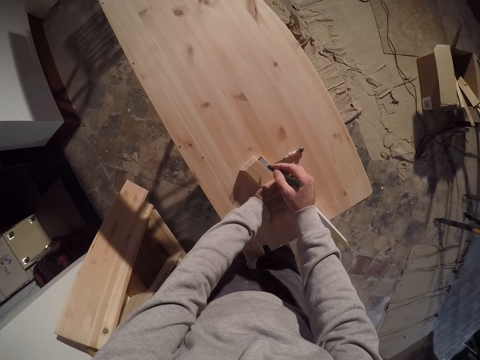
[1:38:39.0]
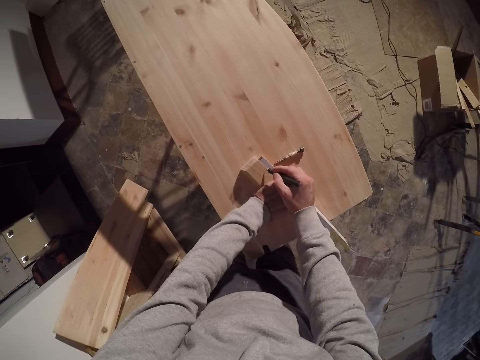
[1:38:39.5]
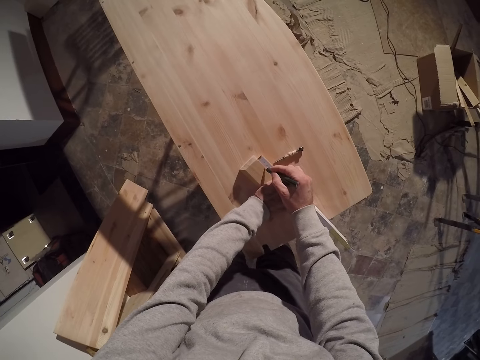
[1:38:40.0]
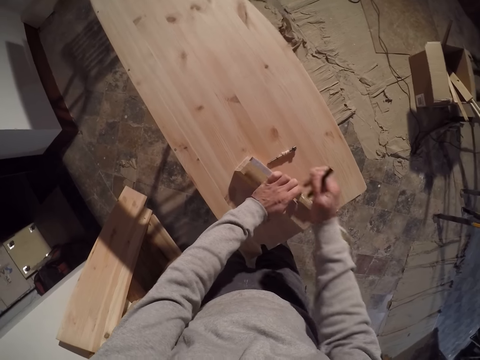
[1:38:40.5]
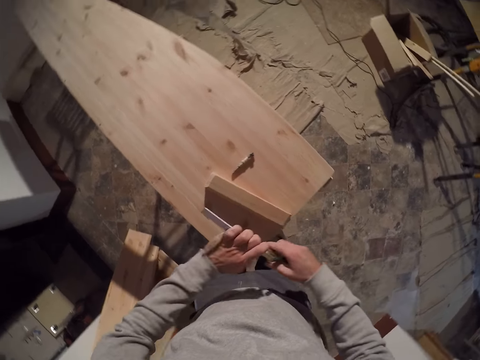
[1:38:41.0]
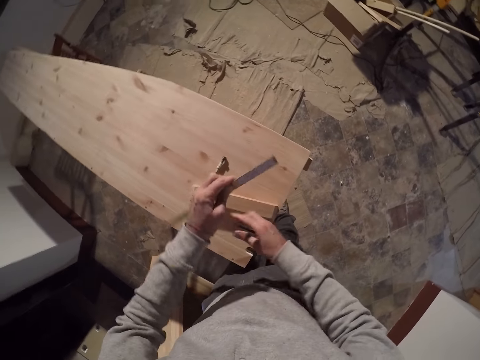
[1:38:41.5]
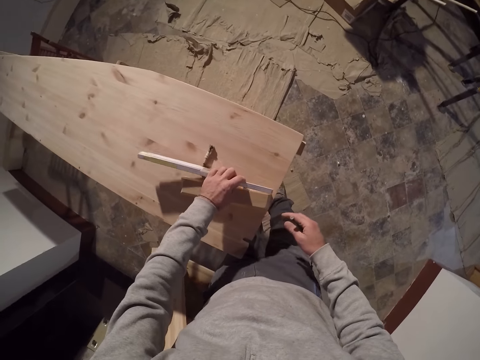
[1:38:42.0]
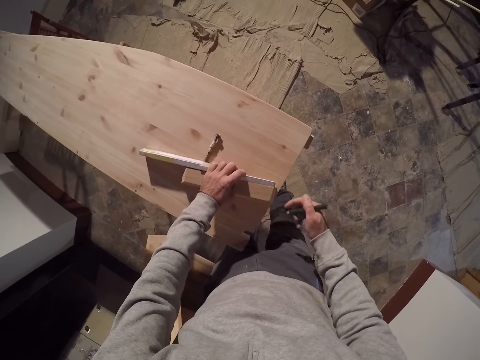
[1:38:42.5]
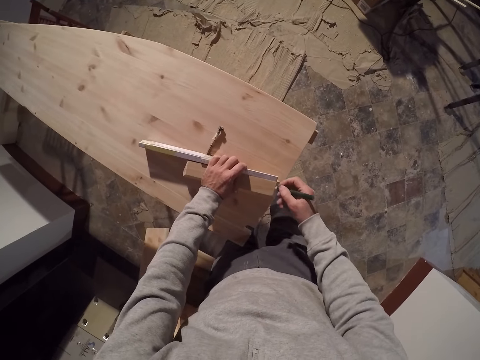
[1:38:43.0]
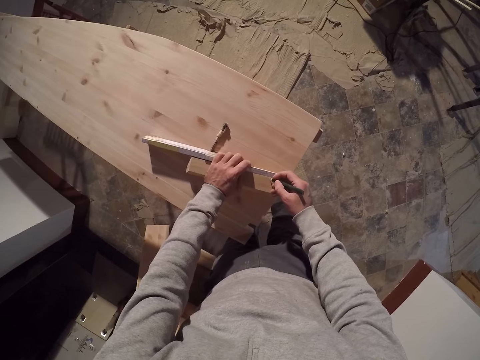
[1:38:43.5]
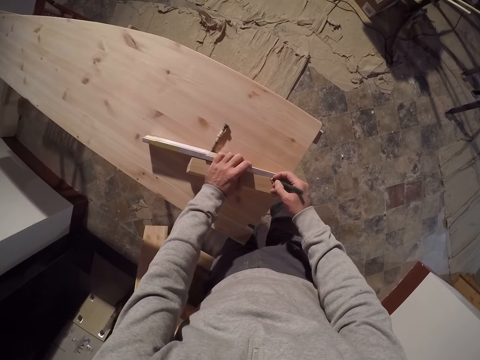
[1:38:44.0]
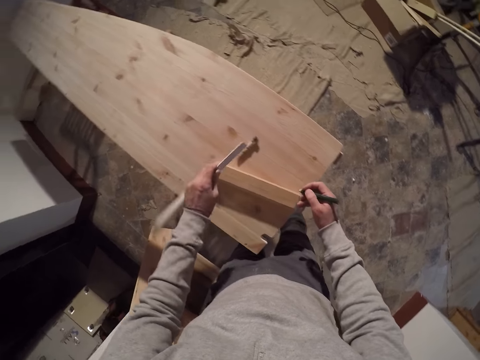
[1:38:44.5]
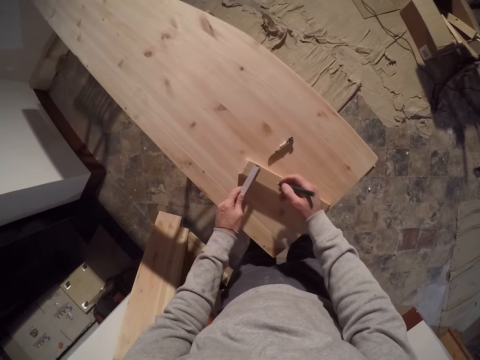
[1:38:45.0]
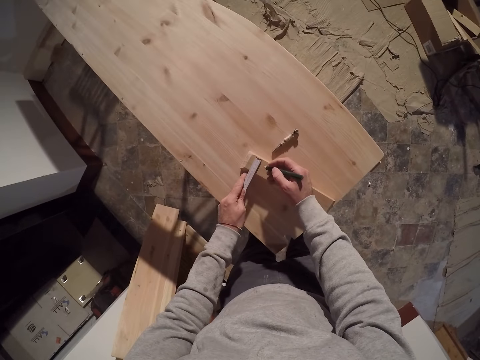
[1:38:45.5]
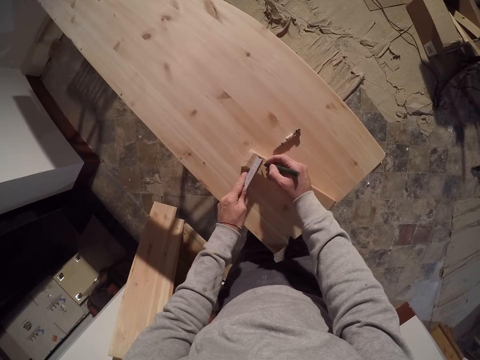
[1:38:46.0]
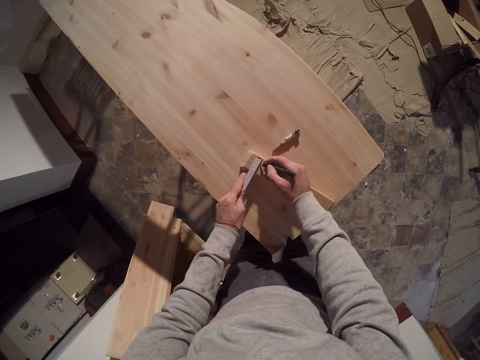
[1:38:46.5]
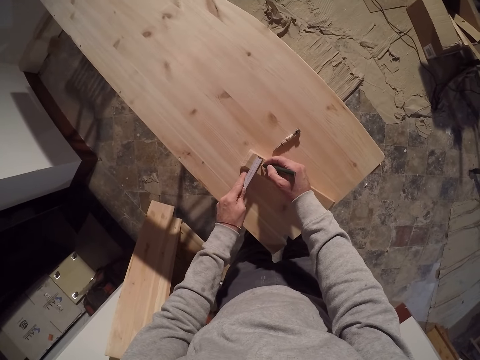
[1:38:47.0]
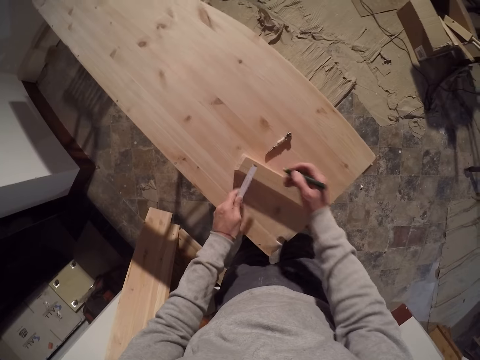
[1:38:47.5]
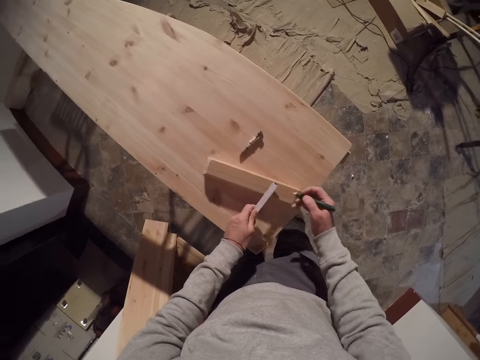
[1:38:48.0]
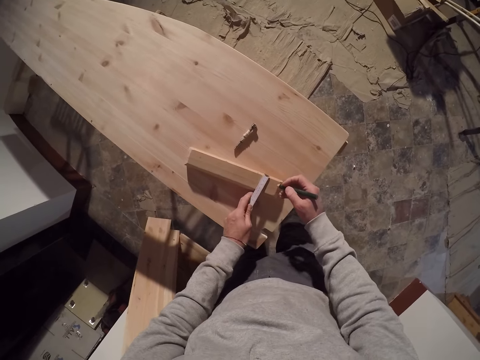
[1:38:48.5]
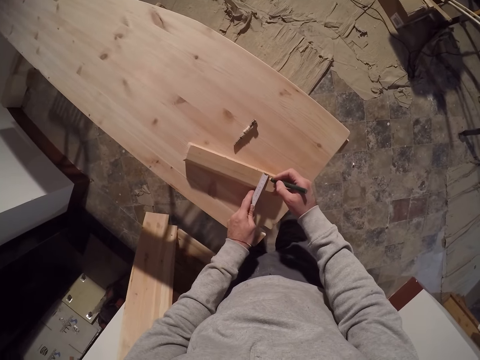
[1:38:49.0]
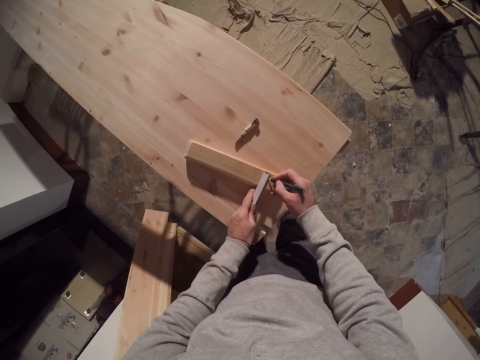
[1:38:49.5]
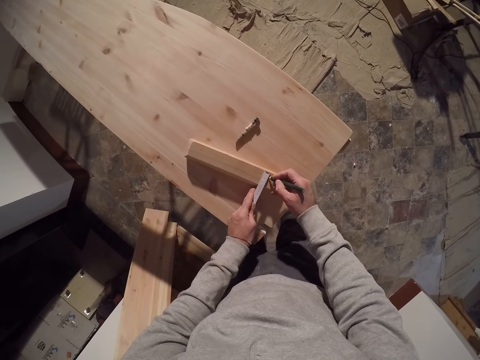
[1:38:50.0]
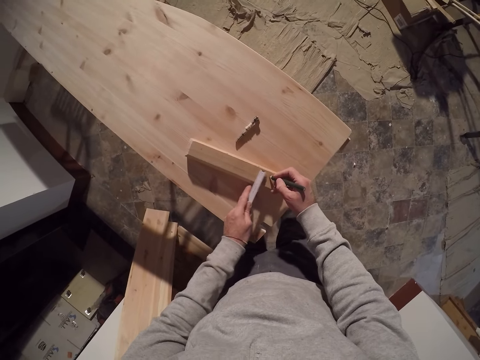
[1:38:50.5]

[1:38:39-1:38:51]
The camera wearer marks on the wood with a pencil. He flips the measuring ruler with his left hand. He aligns the measuring tape on the wood. He measures the piece of wood with the measuring ruler and pen with both hands. He marks on the wood with the pencil. He marks on the wood with the pencil again. He moves the wood on the bench. He marks on the wood with the pencil.

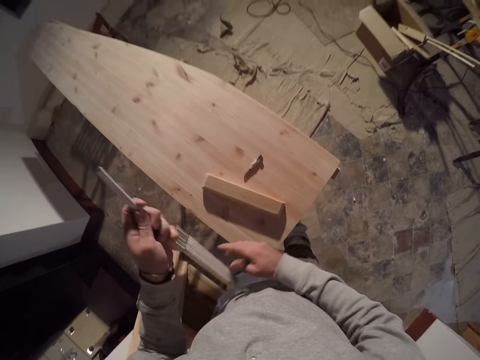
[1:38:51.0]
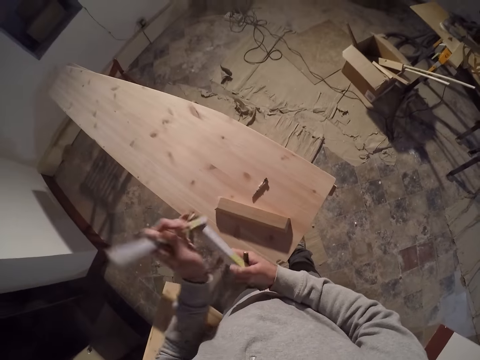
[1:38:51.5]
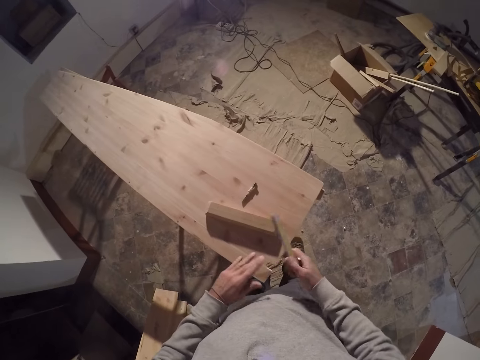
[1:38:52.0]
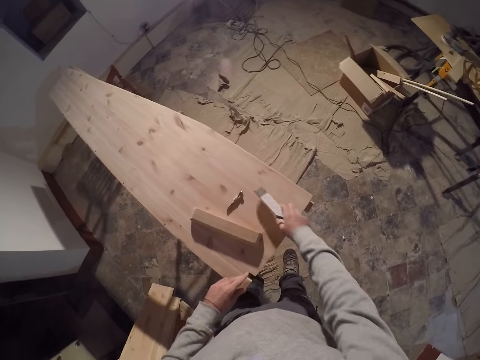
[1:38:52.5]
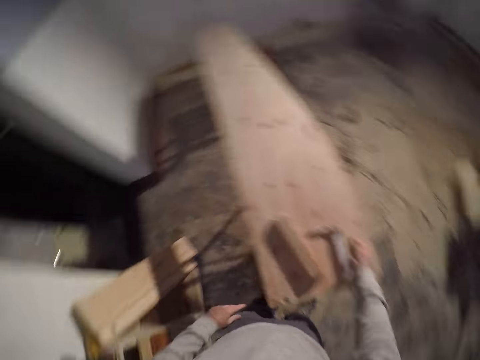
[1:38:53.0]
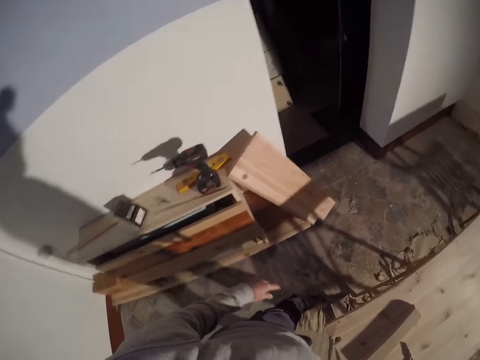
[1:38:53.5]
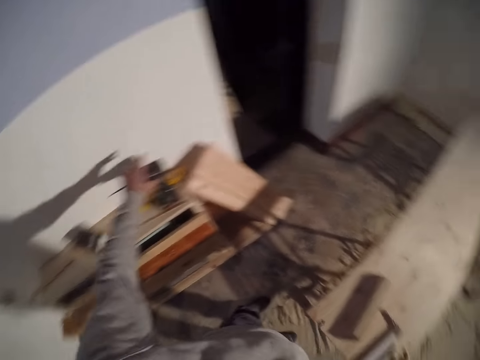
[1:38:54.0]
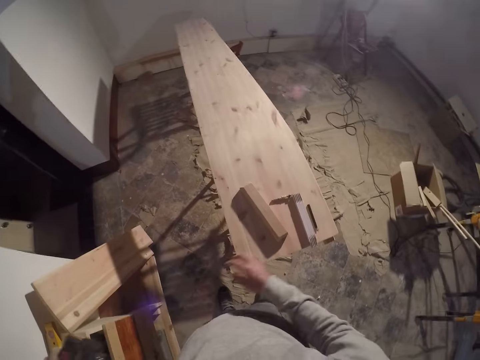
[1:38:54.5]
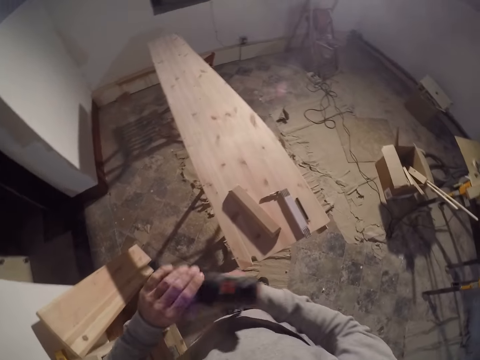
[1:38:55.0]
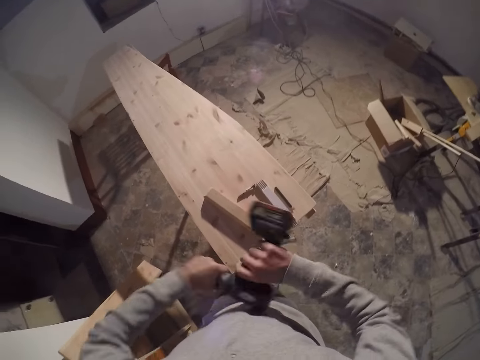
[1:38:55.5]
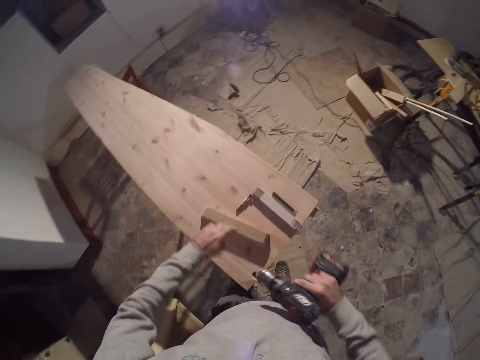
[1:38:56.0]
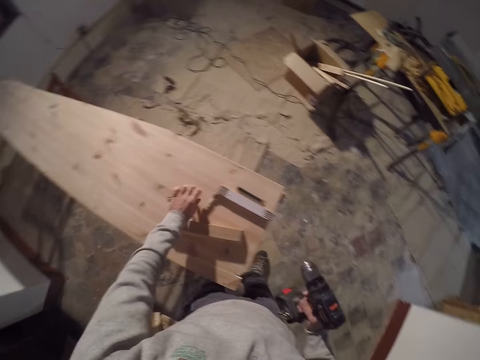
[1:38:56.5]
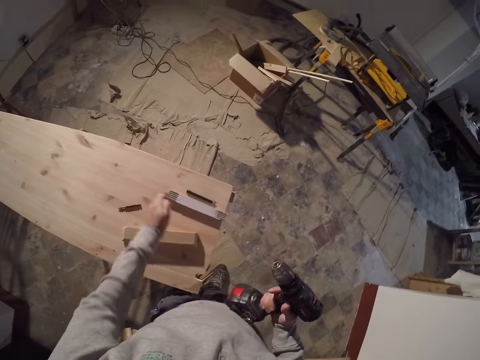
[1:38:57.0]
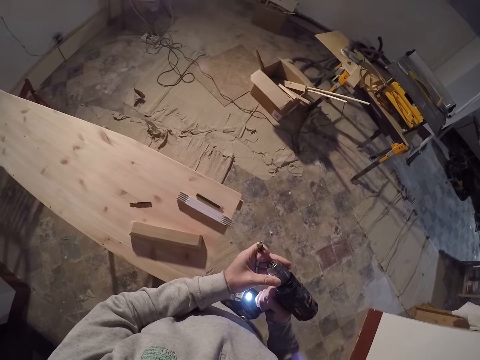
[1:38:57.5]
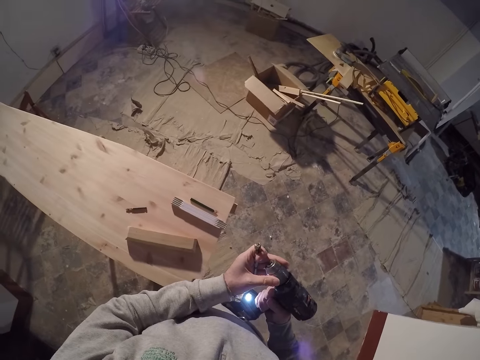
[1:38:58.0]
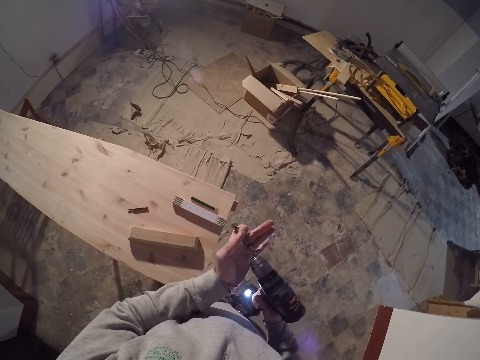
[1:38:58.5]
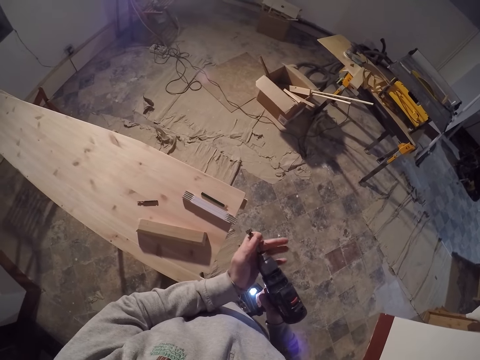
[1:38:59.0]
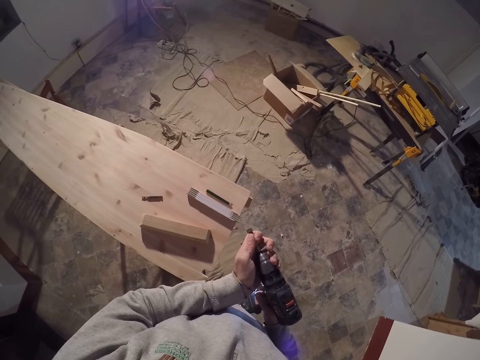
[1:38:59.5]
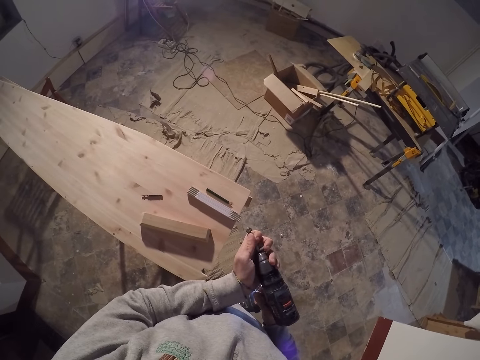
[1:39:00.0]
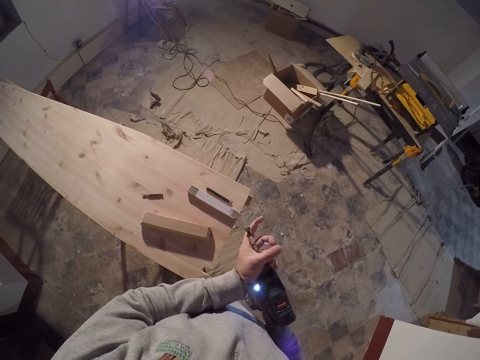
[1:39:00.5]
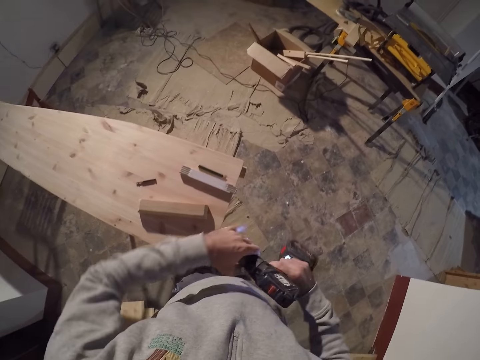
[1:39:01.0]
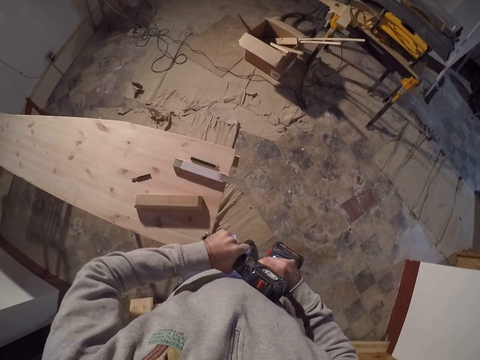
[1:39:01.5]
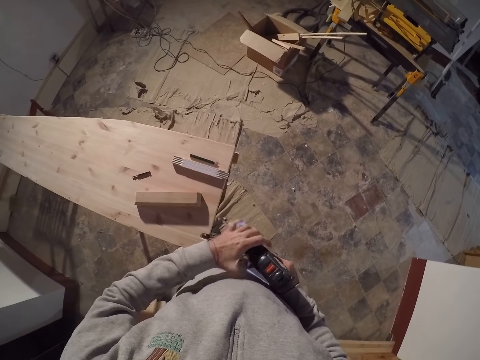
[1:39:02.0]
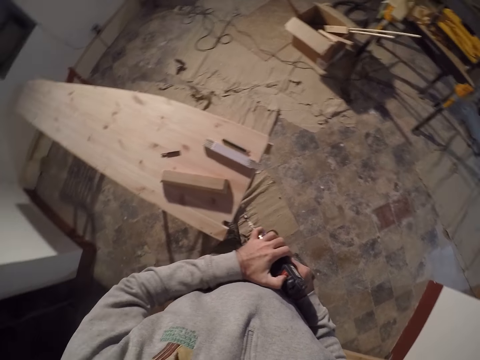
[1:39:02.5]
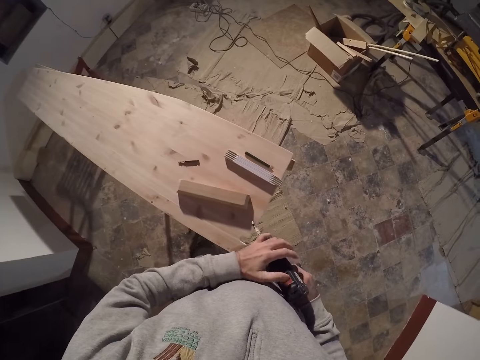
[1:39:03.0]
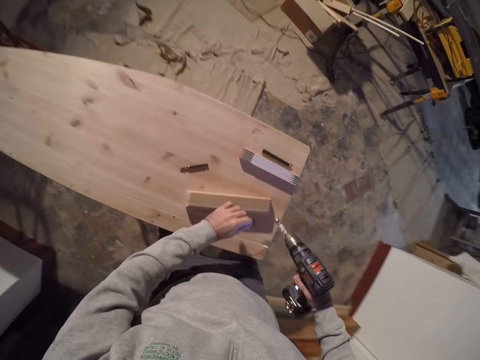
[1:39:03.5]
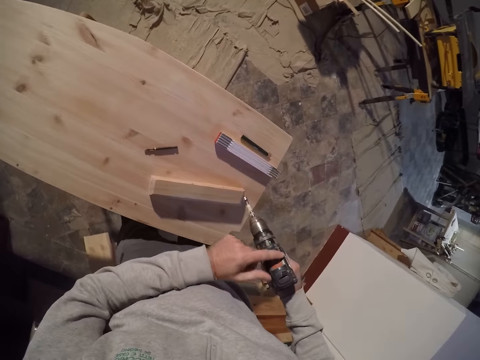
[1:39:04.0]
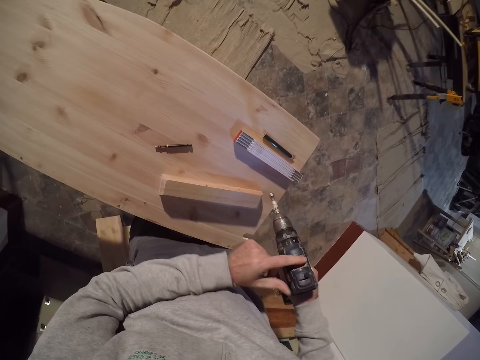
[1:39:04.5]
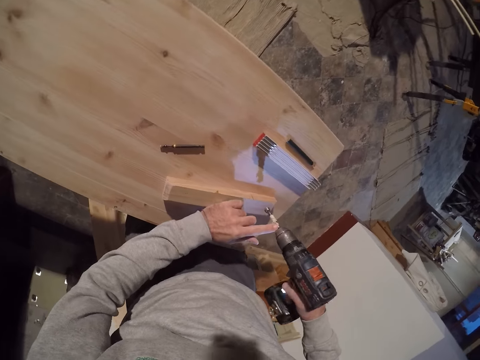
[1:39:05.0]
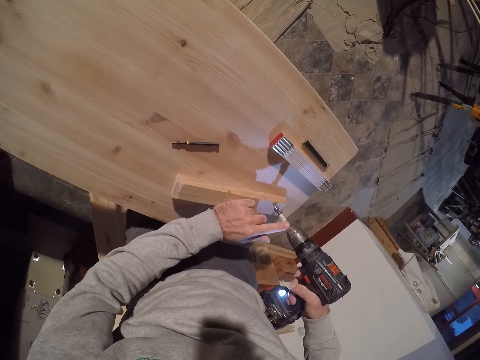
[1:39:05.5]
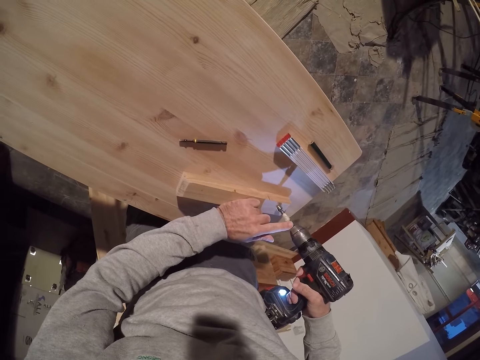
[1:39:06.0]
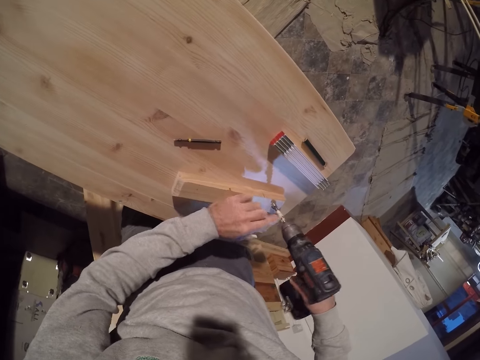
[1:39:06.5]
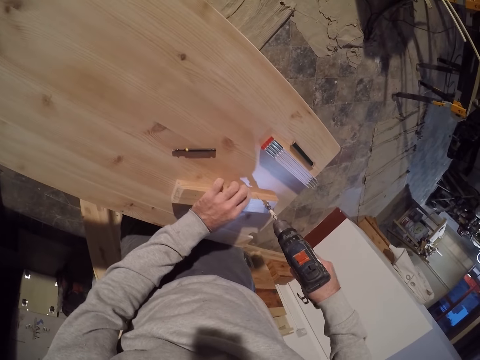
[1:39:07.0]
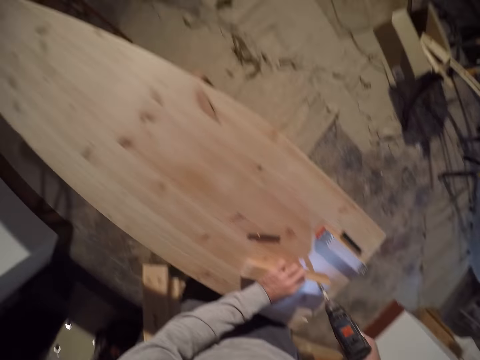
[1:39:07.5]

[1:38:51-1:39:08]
The camera wearer passes the measuring ruler from his left hand to his right hand. He folds a measuring tape. He drops the measuring ruler on the work table with his right hand. He turns around. He picks up a cordless drill on a work shelf with his left hand. He passes the cordless drill from his left hand to his right hand. He removes a drill bit from a chuck of the cordless drill with his left hand. He drops the drill bit on the work table with his left hand. He picks up the drill bit on the work table with his left hand. He turns on the cordless drill with his right hand. He fixes the drill bit in the chuck of the cordless drill with his left hand. He tightens the drill bit with his left hand. He presses a gear selector switch with his left hand. He switches on the drill. He drills a hole on the piece of wood with the cordless drill with both hands.
